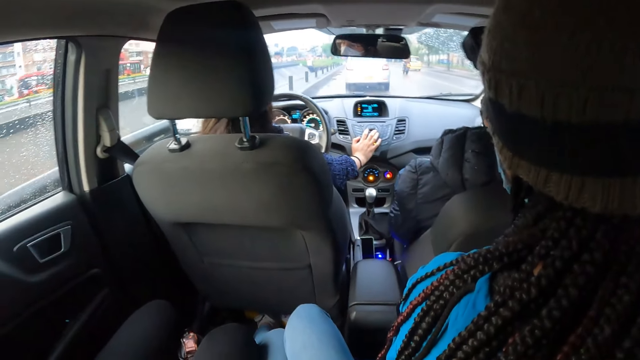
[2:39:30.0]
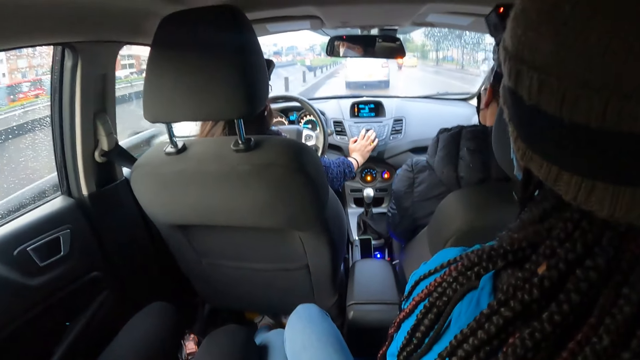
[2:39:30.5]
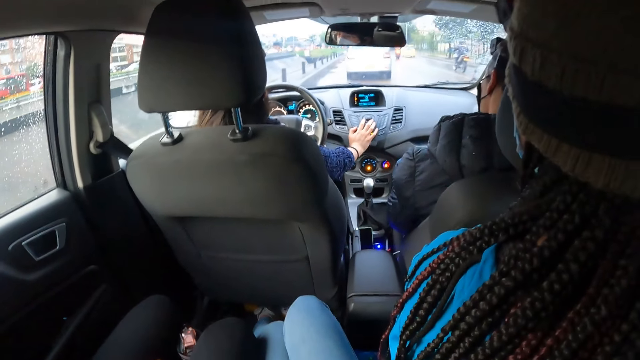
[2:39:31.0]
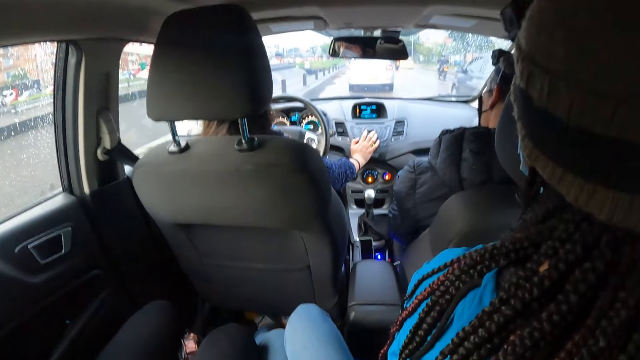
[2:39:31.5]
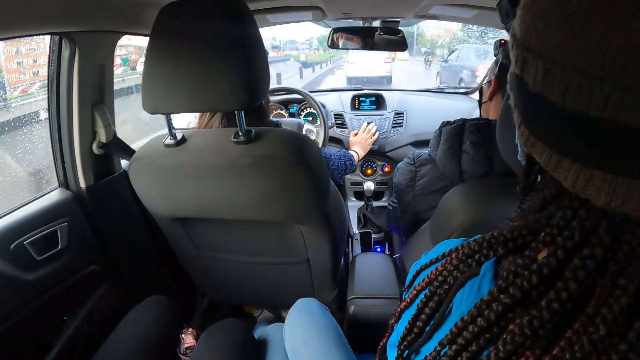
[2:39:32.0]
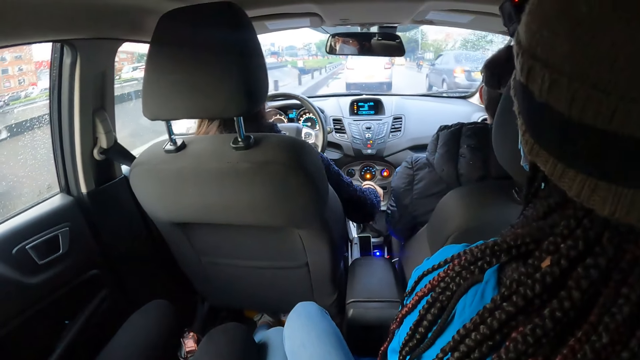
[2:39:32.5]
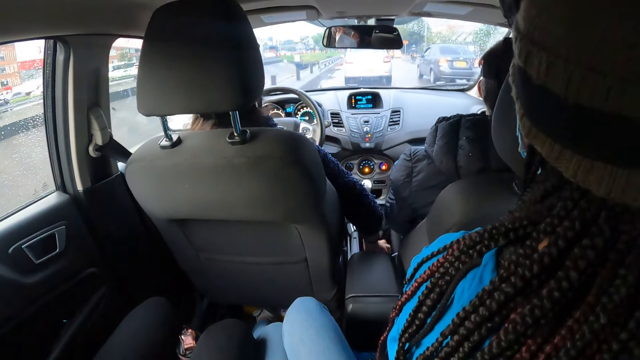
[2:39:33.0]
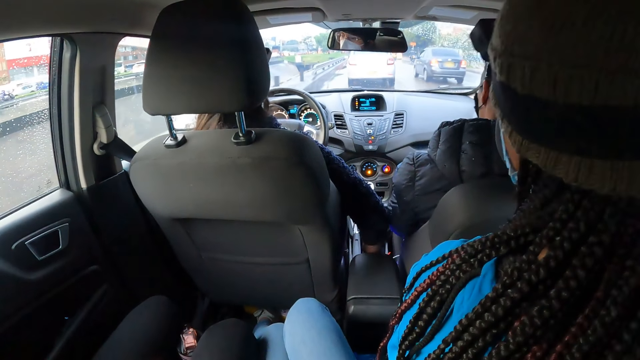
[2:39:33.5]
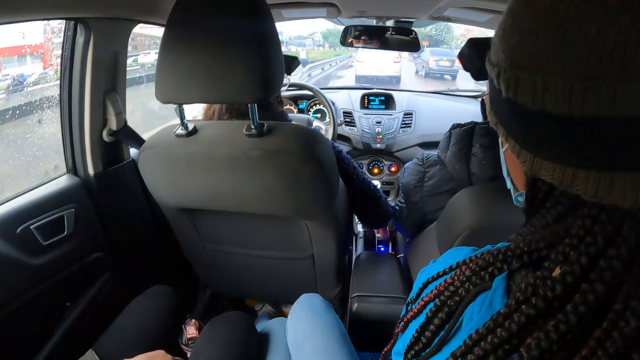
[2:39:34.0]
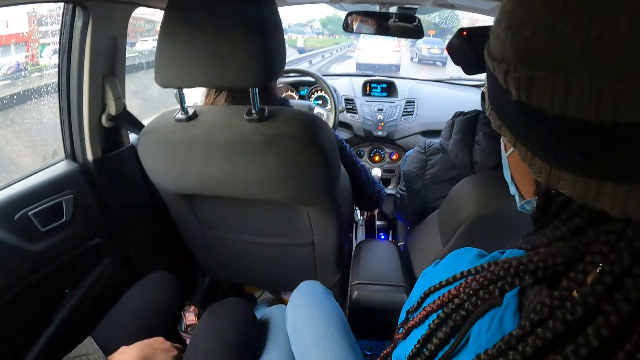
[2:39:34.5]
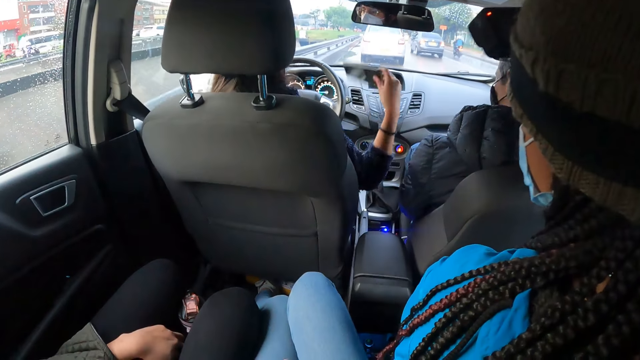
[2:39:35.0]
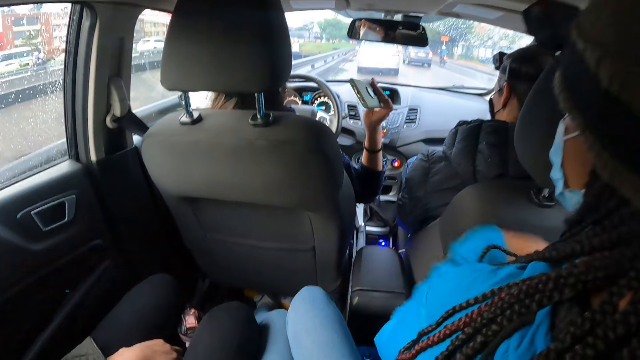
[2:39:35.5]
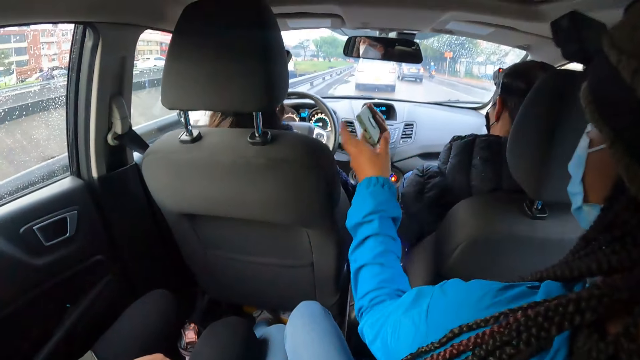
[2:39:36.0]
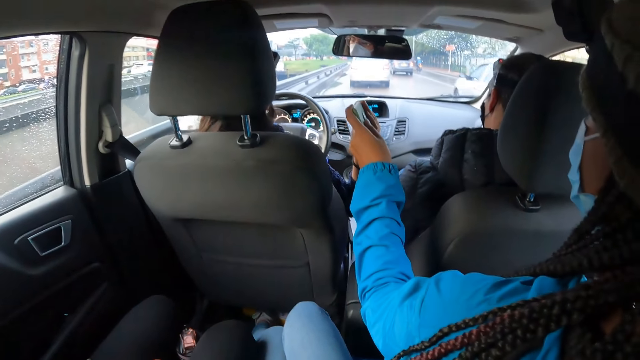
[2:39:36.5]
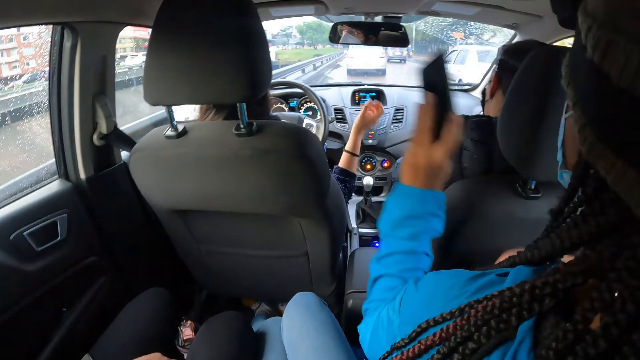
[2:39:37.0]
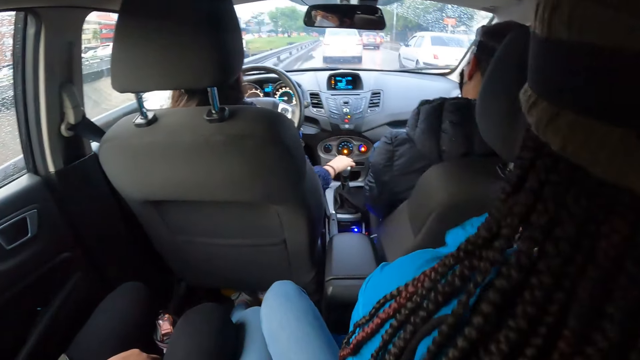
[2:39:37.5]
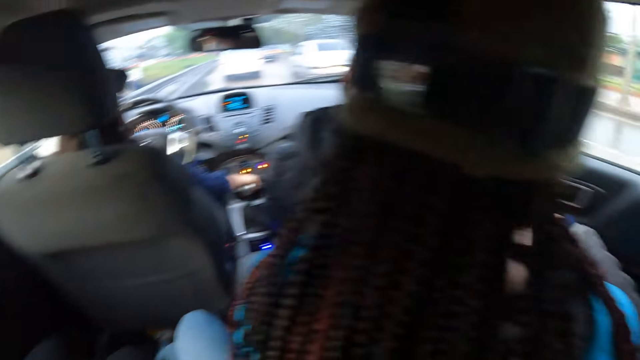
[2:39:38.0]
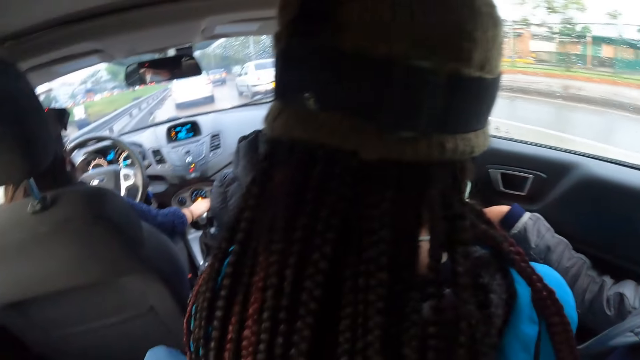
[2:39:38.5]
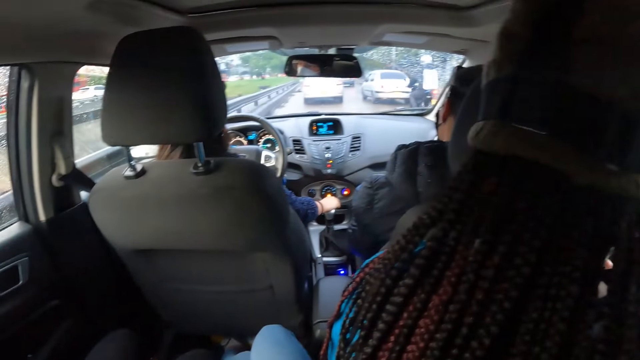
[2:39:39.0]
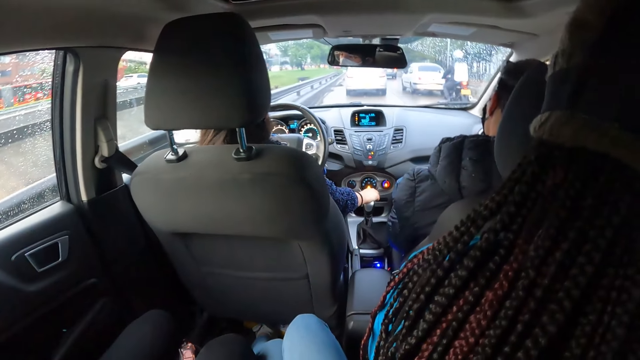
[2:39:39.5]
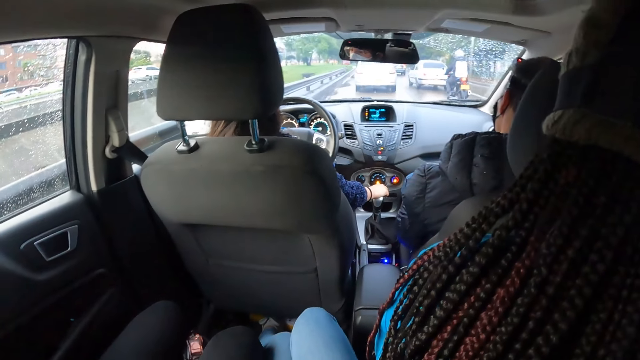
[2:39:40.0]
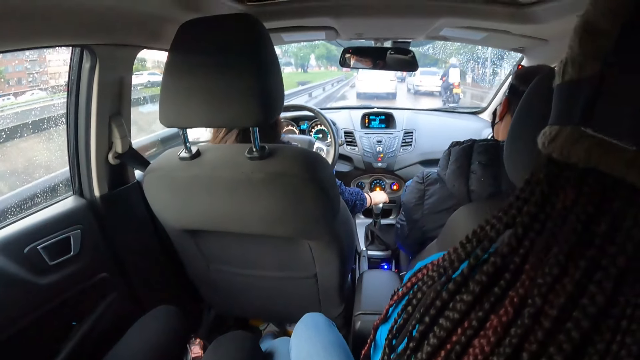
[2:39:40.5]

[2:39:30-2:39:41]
A woman removes the hand from the knob. She picks up a phone from the car with her right hand. She passes the phone in her right hand to another woman. The other woman holds the phone. The first woman drives the car.

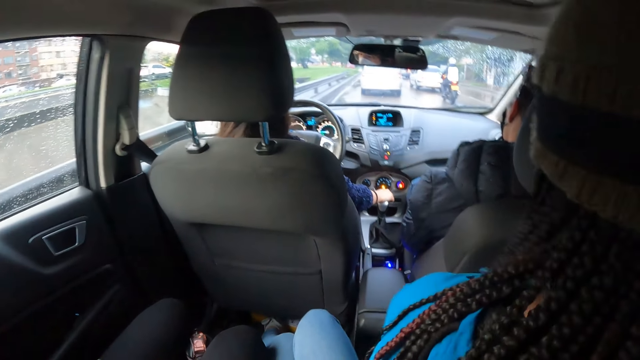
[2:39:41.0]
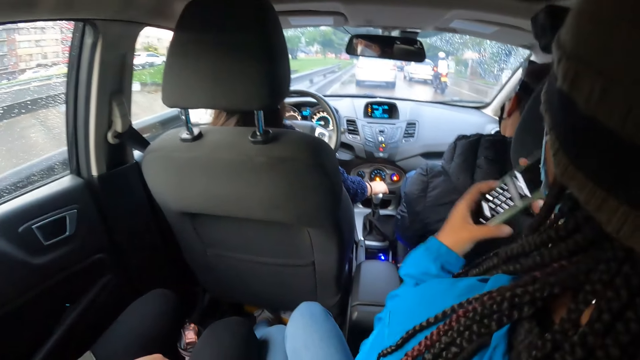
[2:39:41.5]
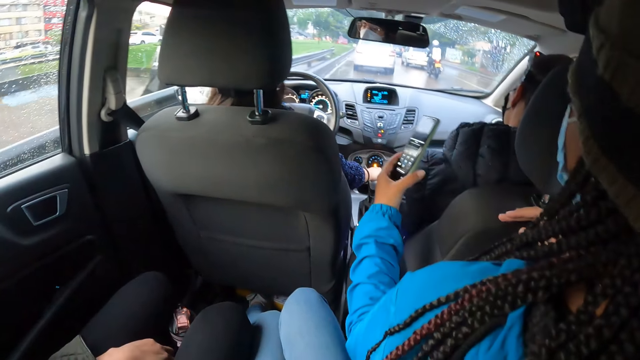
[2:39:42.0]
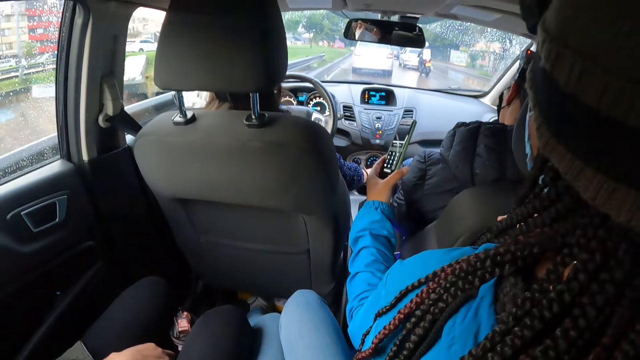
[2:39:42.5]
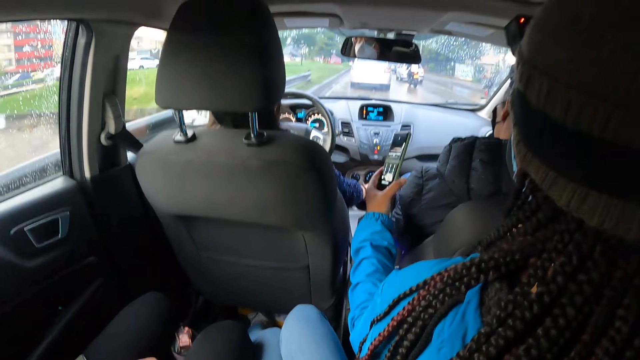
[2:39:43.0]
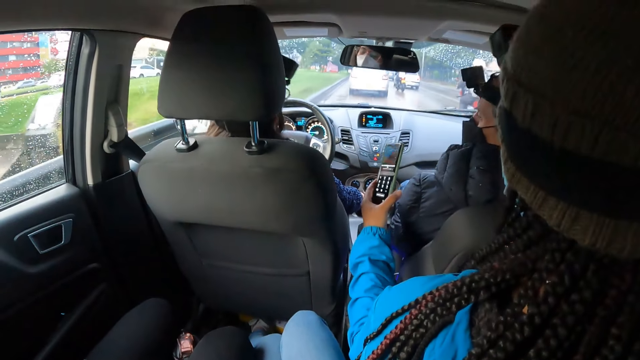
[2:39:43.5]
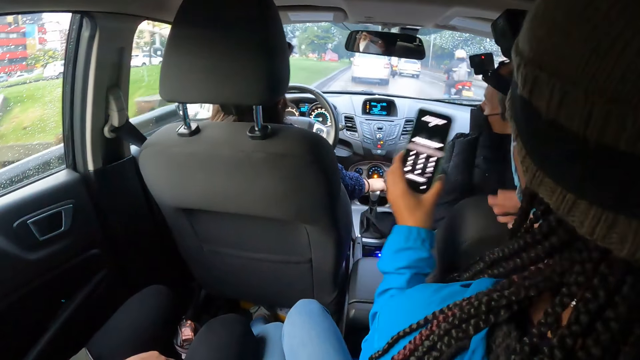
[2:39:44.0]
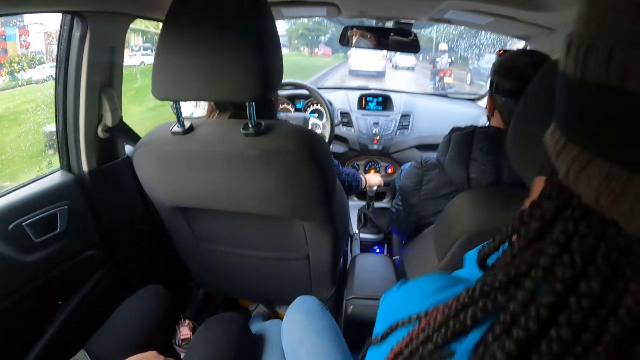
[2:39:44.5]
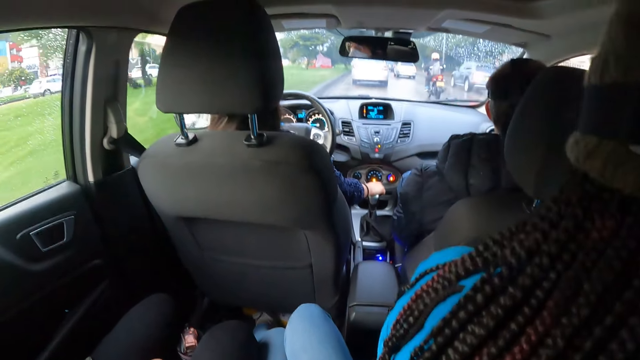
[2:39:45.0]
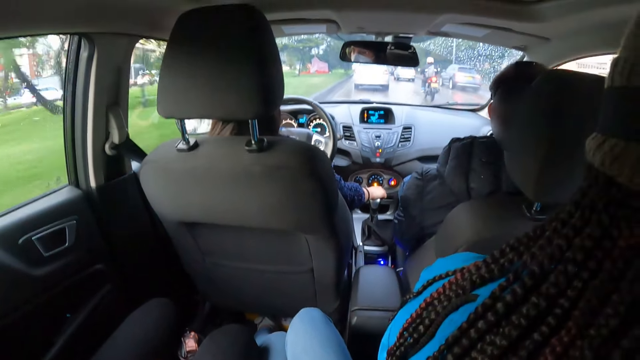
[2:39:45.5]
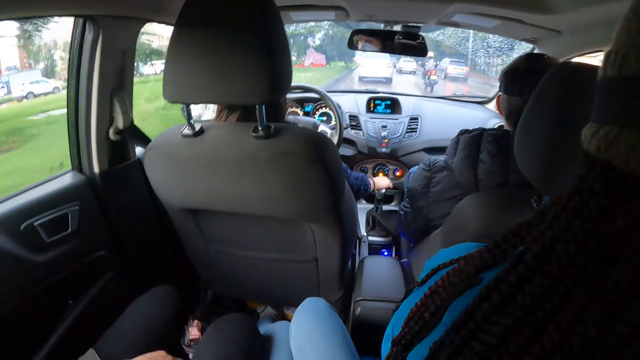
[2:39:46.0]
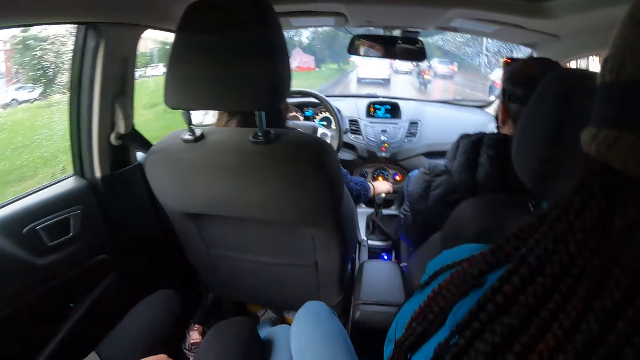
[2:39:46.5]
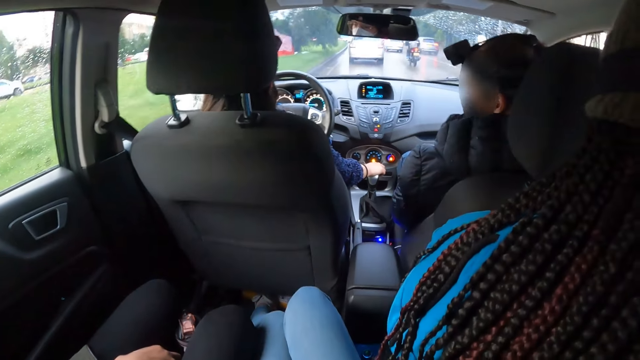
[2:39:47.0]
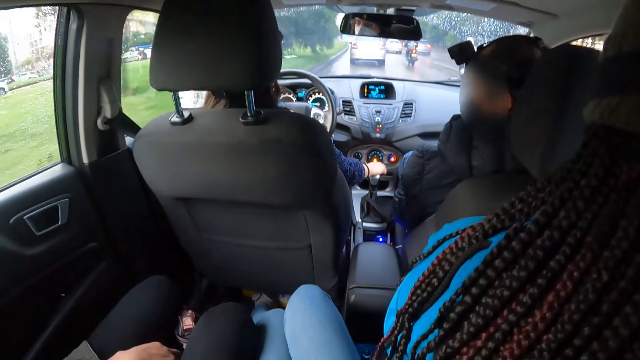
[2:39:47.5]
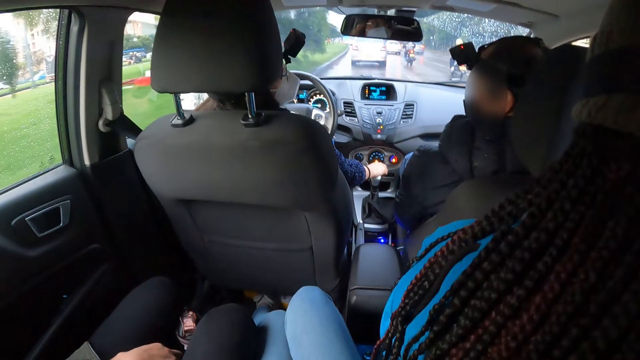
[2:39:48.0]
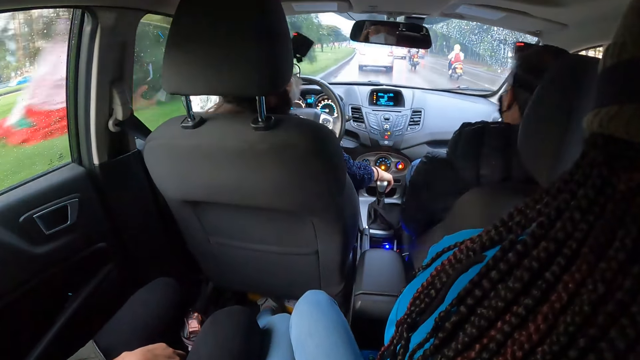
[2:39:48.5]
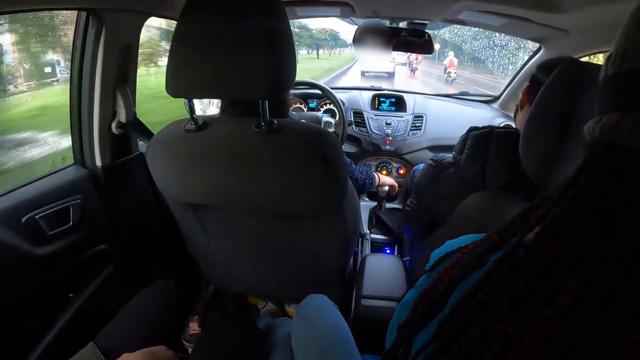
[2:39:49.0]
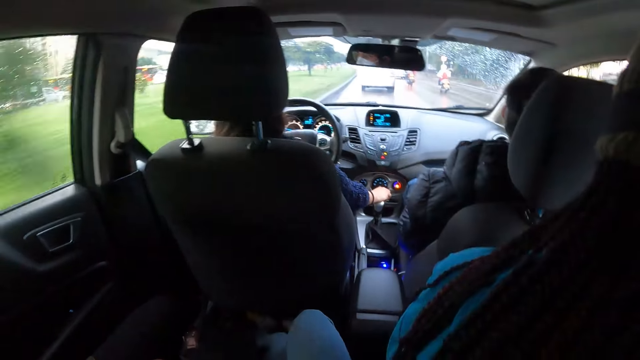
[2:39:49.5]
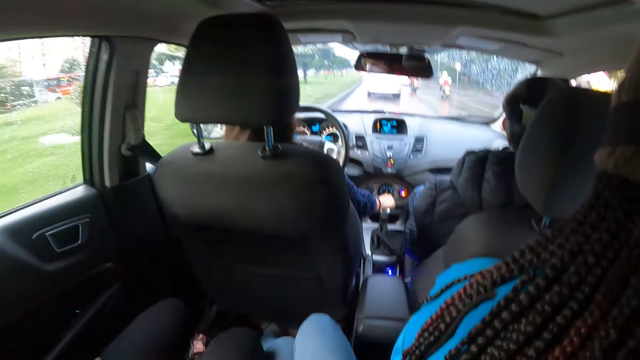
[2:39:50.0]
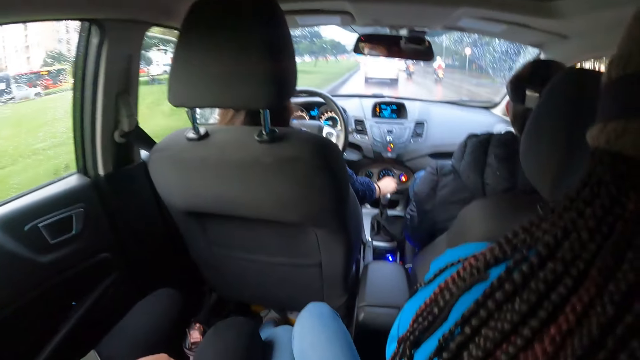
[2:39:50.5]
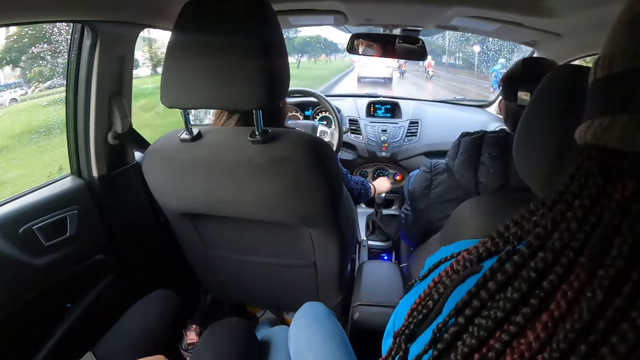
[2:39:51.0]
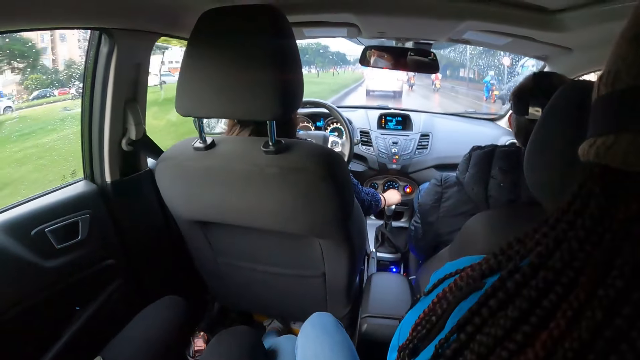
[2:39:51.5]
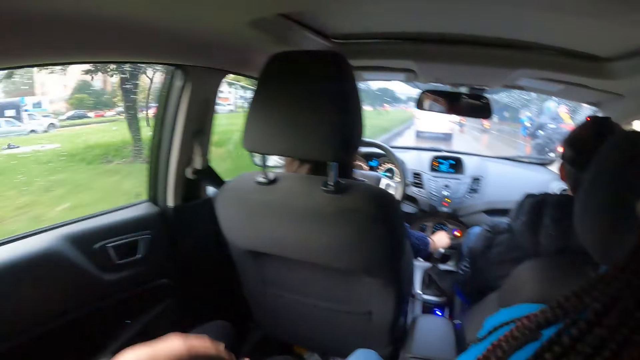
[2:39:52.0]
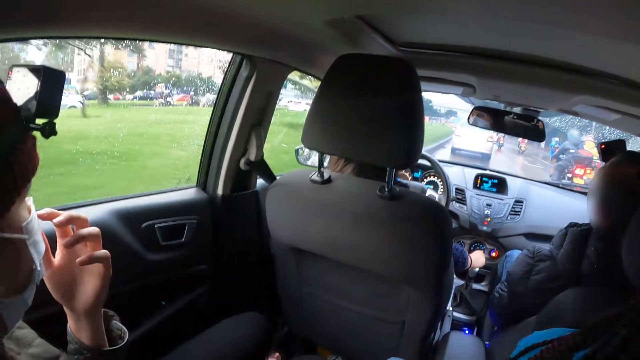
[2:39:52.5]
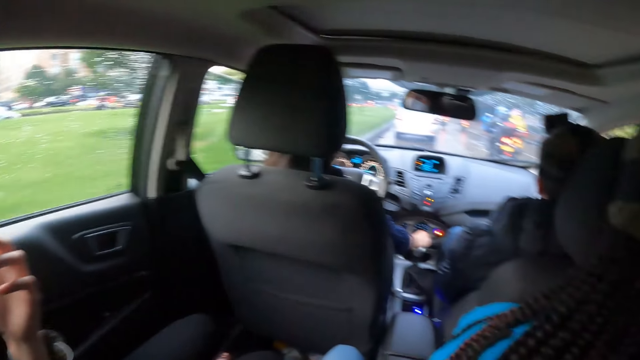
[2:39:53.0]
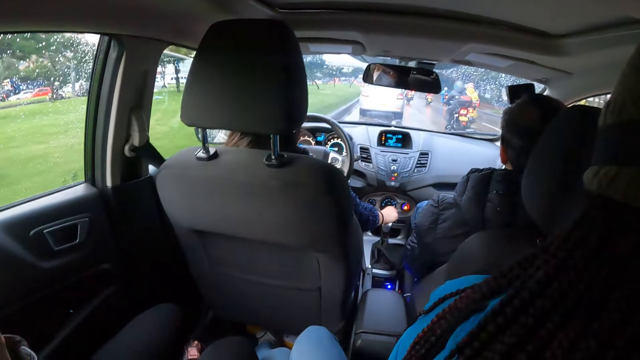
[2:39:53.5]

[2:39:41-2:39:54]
A woman stretches the phone towards another woman with her left hand. The camera wearer puts away the phone. The first woman holds the phone with both hands. The other woman drives the car. A third woman adjusts a nose mask on her face with her left hand.
